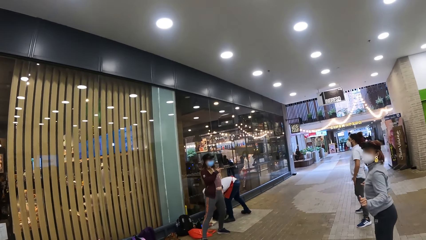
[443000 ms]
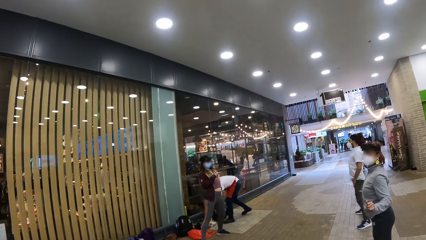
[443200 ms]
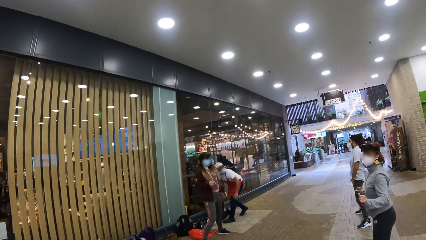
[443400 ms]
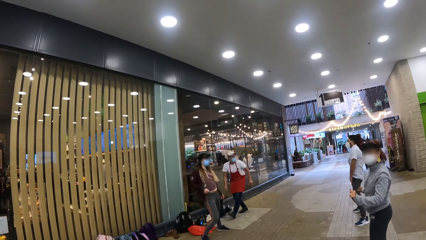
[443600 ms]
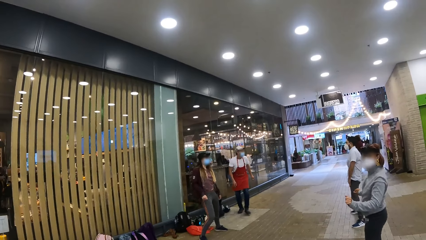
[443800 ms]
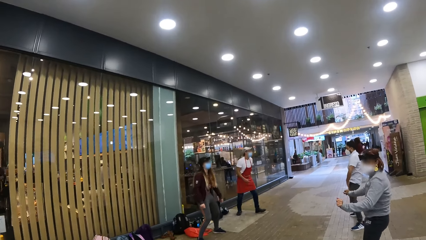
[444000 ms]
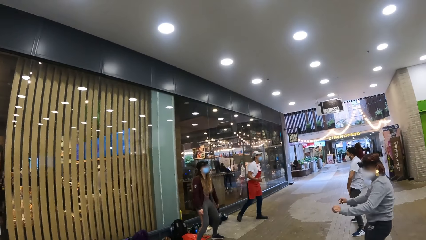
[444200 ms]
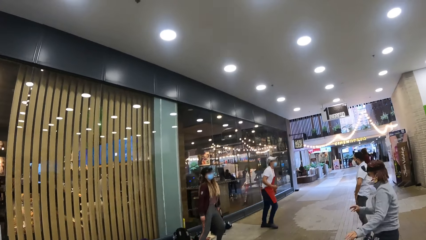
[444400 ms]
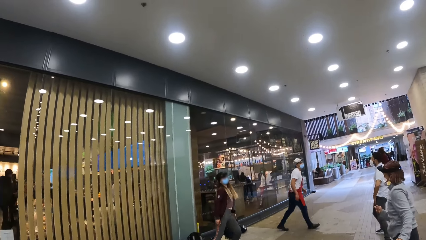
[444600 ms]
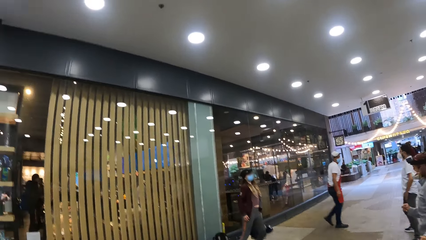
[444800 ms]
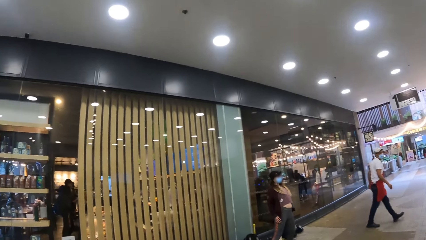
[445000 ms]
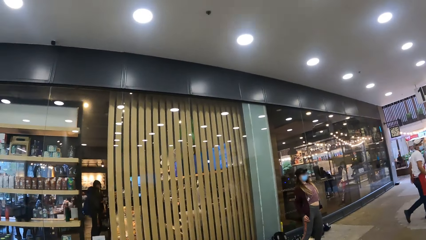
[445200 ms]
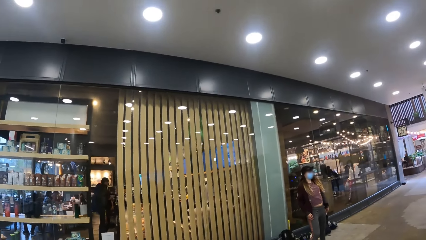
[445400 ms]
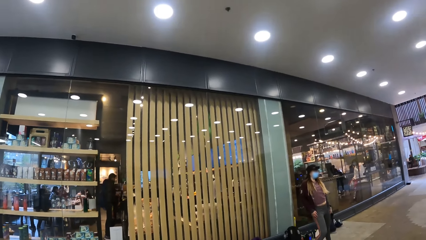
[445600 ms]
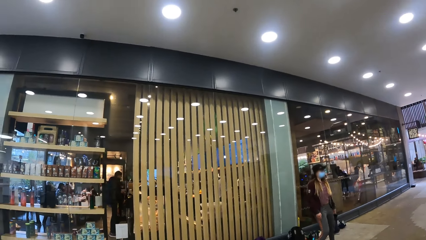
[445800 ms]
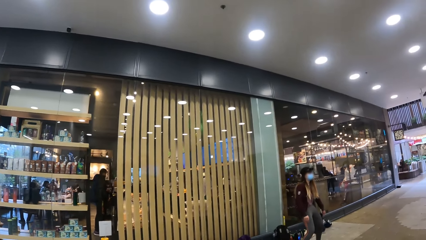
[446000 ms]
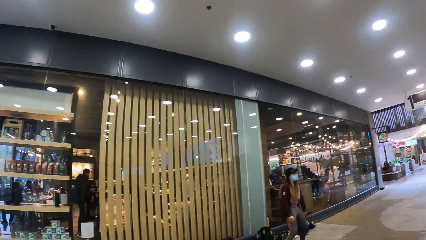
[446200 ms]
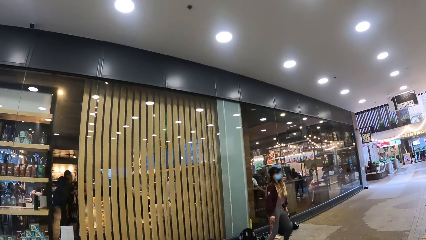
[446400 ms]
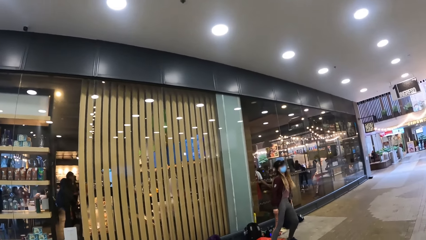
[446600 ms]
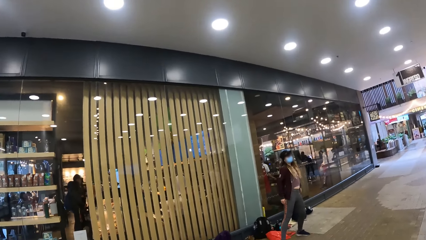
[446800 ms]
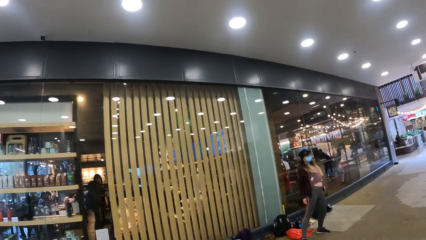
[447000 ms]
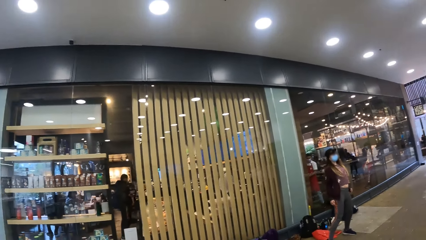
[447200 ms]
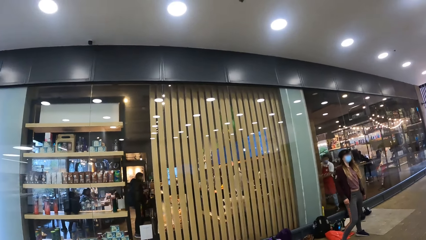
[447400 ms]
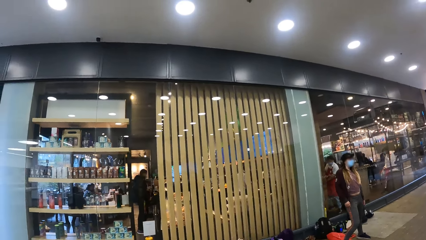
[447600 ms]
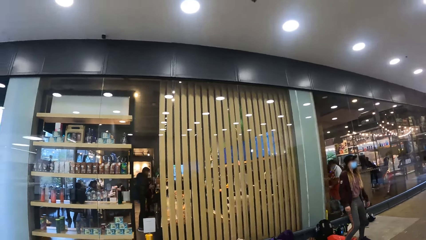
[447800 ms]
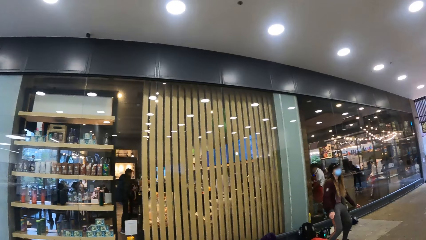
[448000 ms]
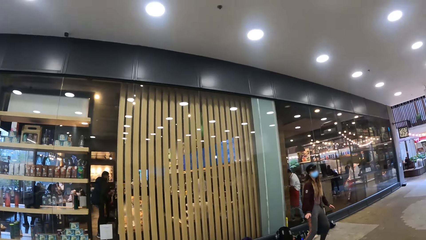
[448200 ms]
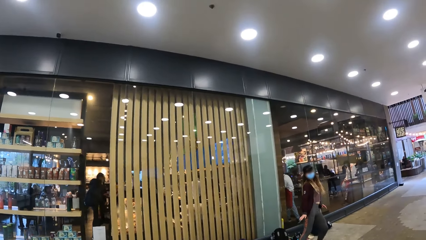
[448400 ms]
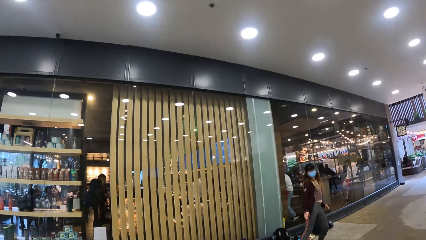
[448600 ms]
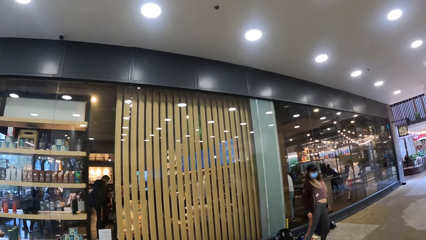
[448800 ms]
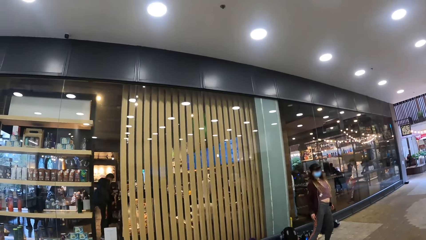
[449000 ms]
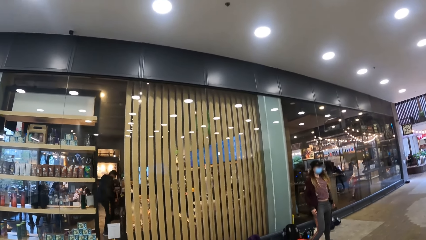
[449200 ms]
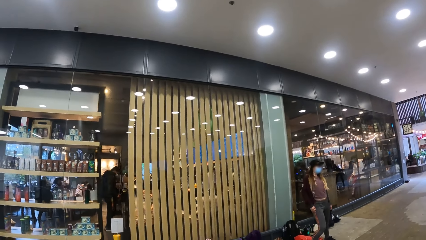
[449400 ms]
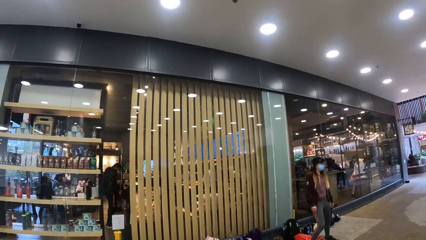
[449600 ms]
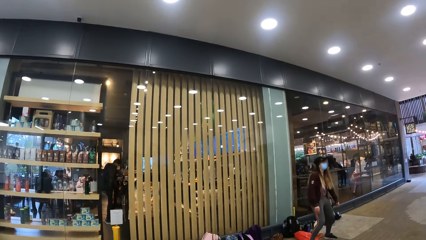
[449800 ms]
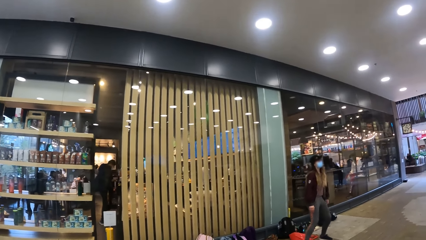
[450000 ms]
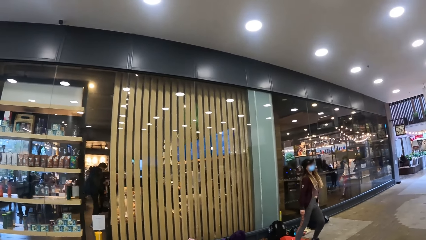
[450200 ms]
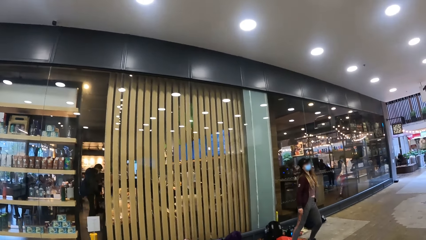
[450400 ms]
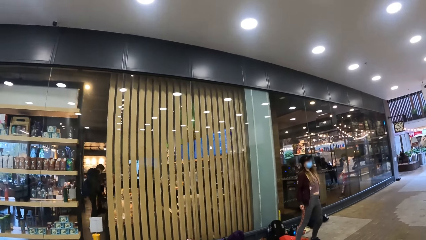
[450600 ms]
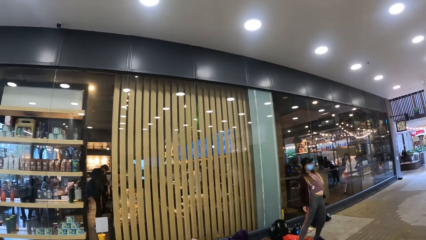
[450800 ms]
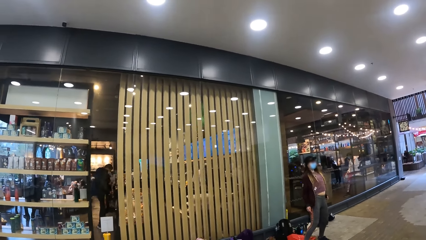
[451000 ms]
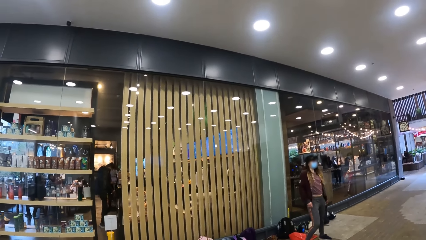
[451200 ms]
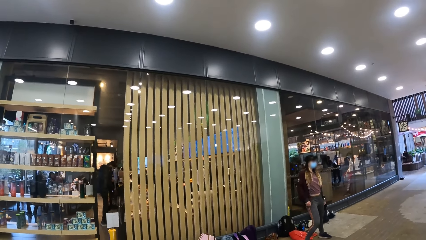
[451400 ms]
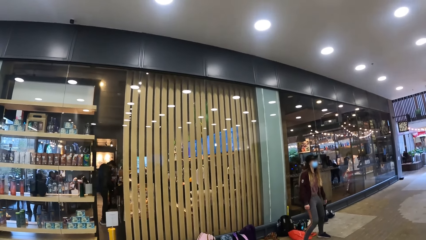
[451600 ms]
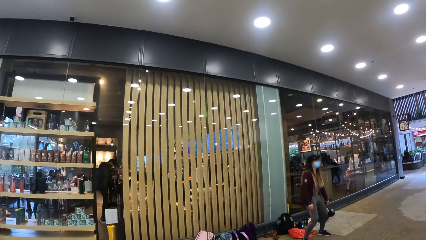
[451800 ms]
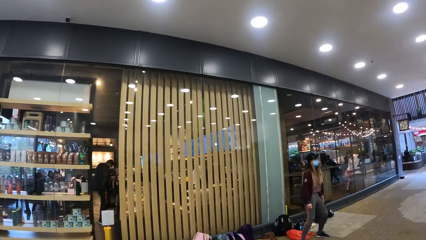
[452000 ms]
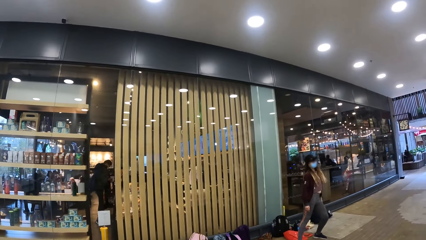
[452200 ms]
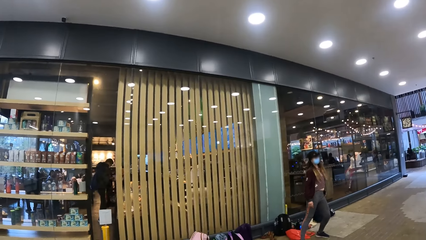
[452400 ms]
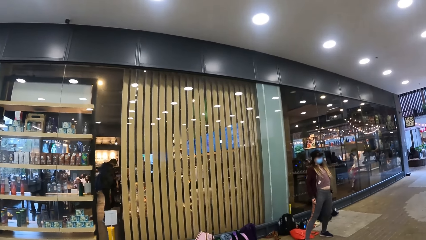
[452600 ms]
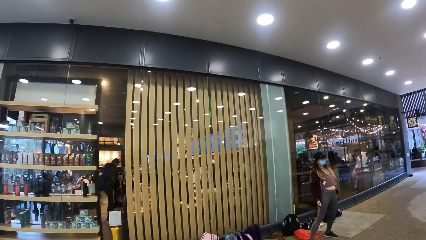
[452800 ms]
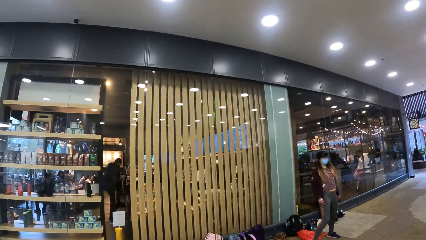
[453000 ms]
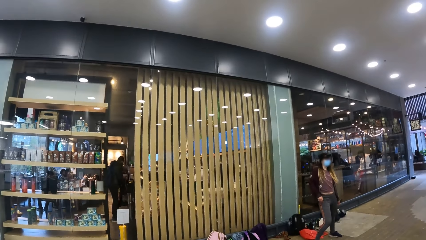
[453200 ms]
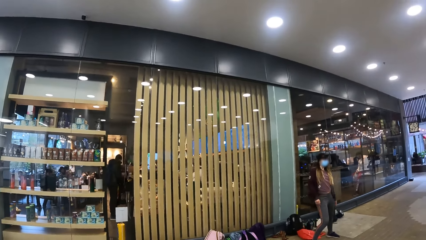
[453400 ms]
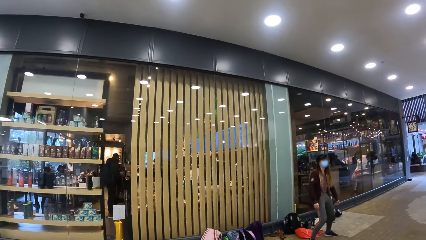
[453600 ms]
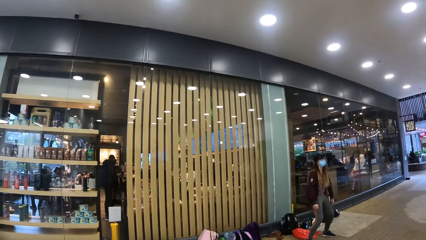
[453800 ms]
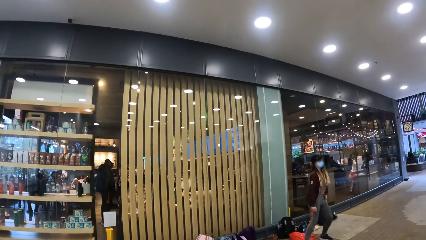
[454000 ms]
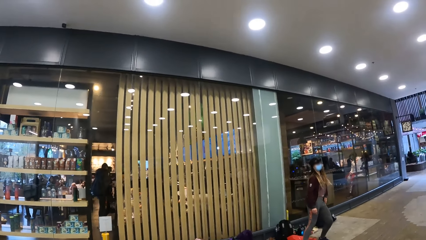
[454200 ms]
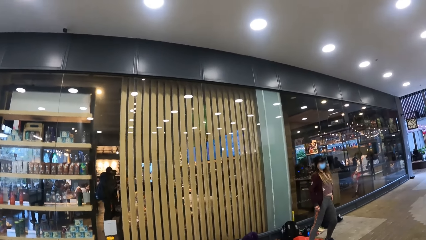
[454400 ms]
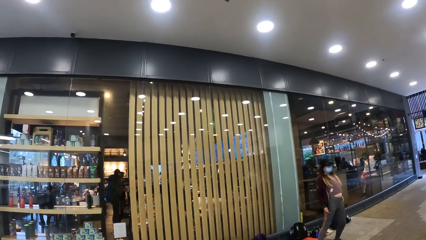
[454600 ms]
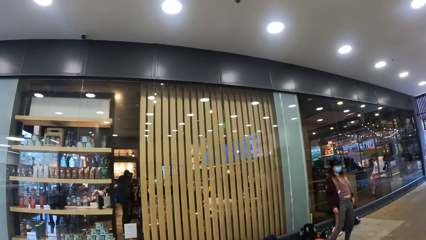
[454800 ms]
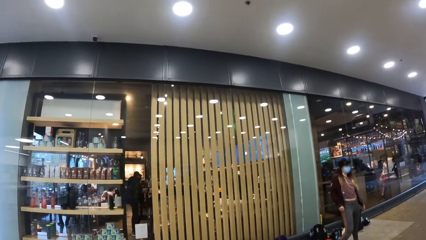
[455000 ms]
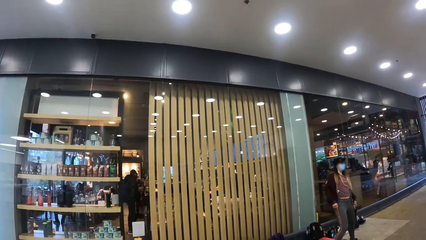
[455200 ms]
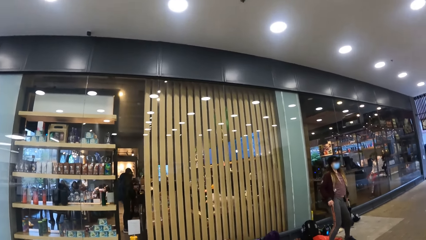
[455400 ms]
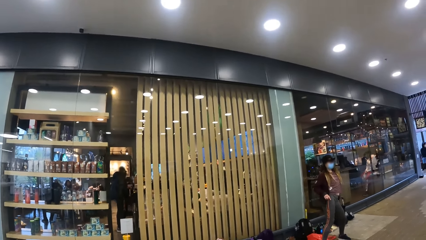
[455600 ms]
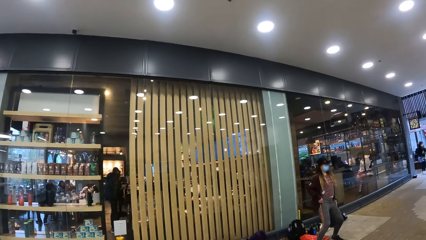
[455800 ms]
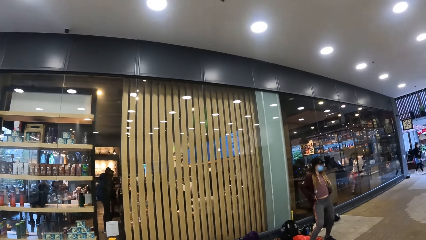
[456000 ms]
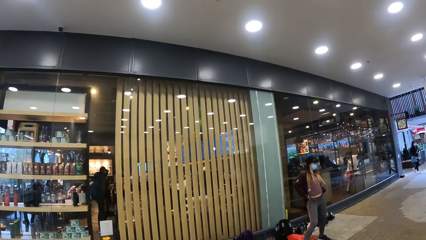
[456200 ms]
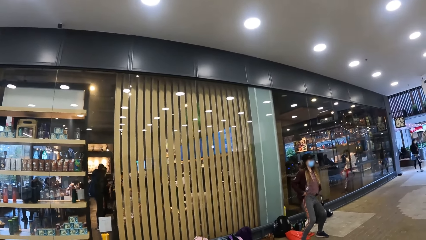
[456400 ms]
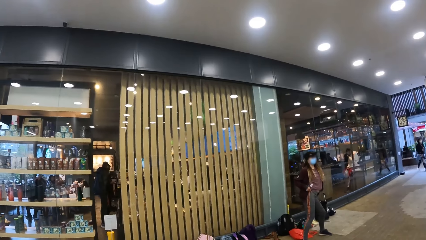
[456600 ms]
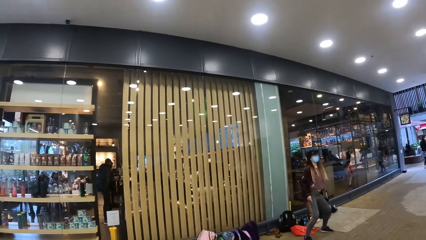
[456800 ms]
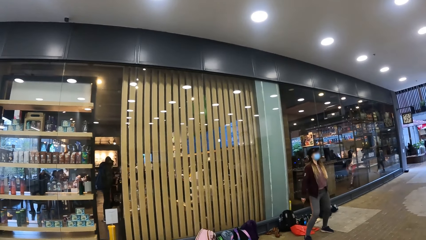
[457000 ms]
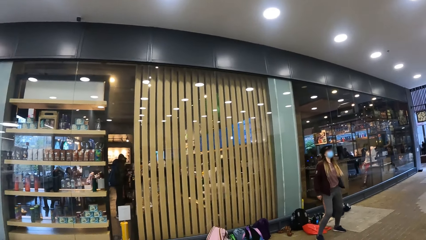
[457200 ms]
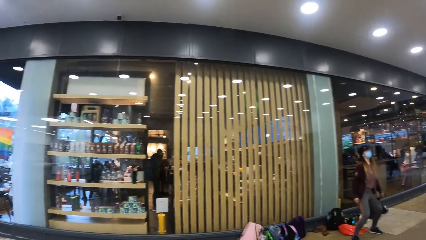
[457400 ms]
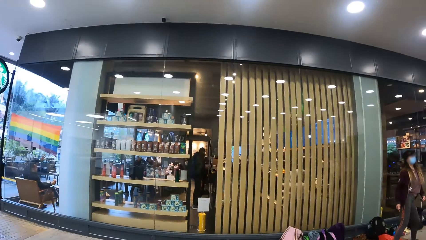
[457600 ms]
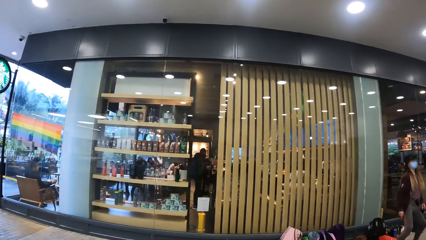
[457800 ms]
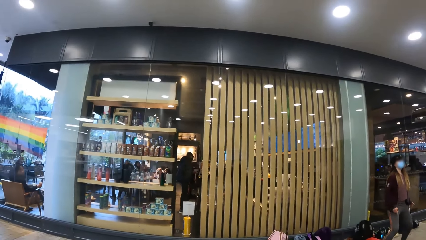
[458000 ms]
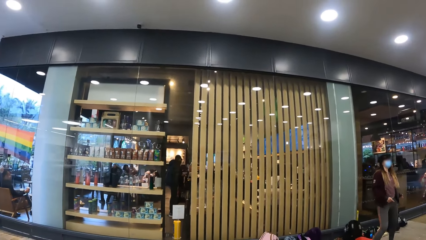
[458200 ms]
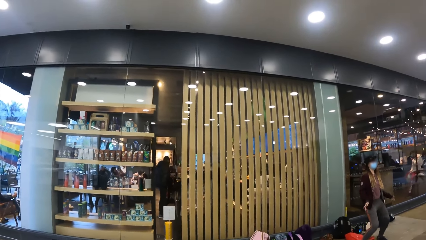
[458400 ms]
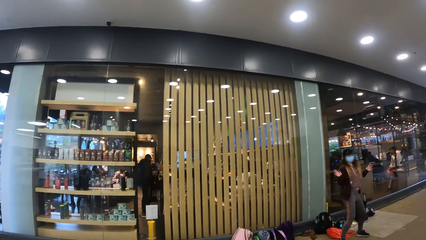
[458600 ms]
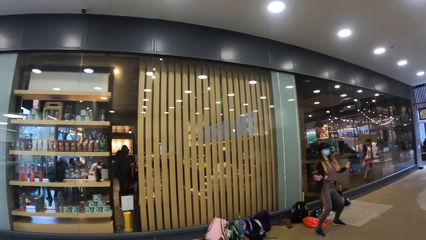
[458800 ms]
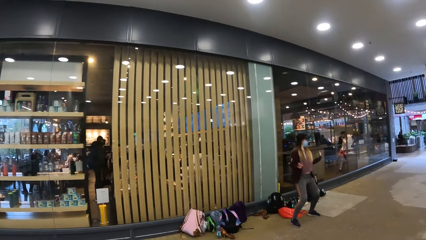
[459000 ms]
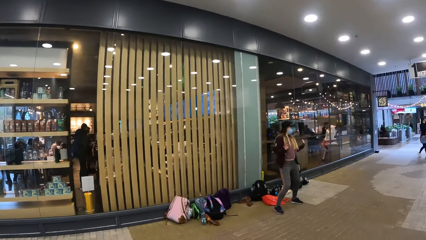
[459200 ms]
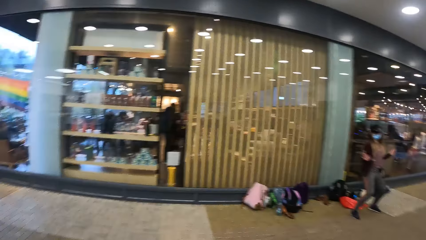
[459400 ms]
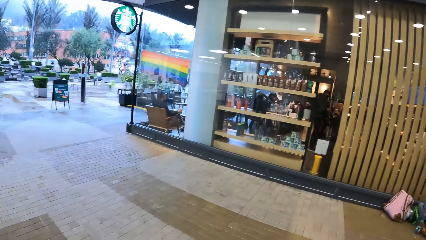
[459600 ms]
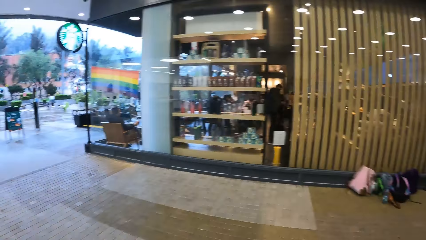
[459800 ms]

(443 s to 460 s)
The camera wearer looks around at others. A person dances.
